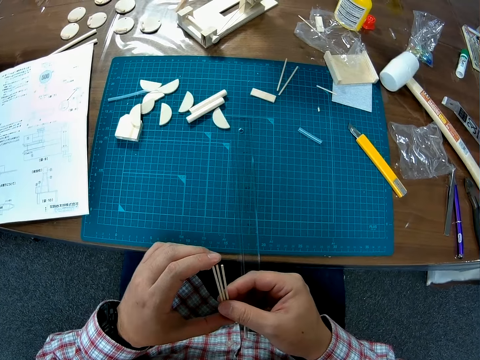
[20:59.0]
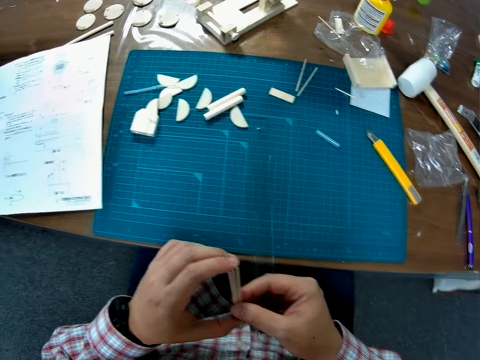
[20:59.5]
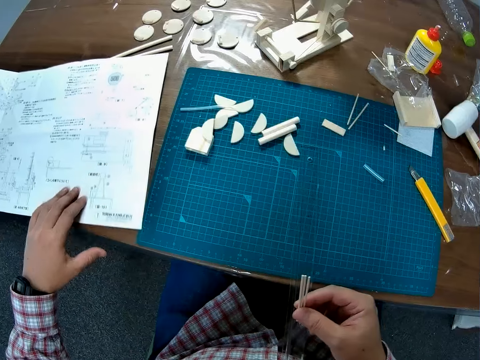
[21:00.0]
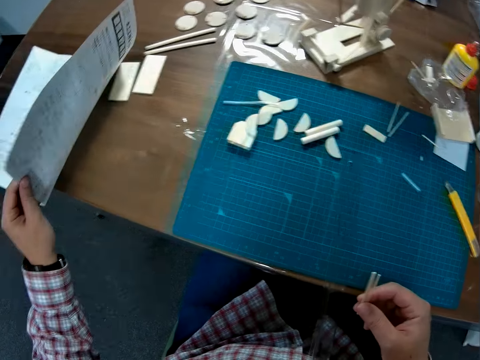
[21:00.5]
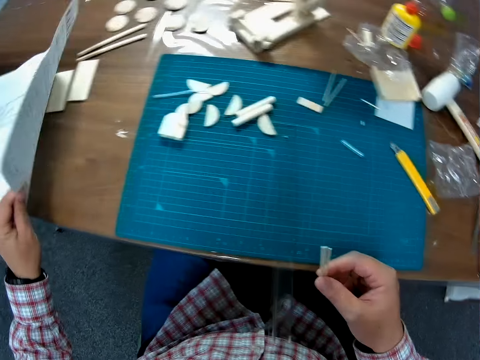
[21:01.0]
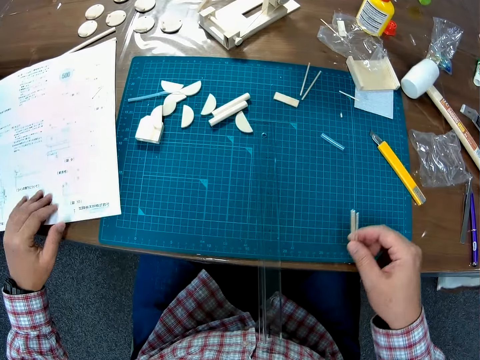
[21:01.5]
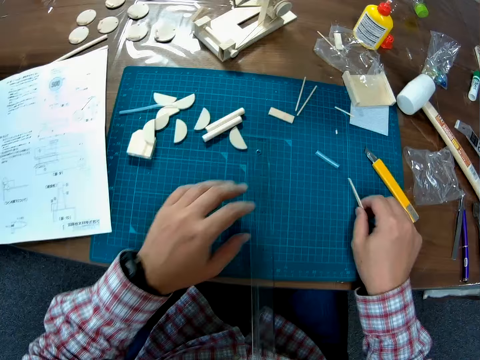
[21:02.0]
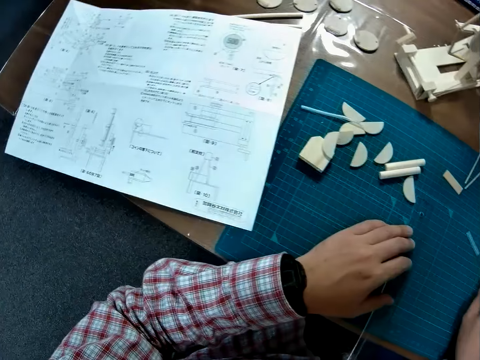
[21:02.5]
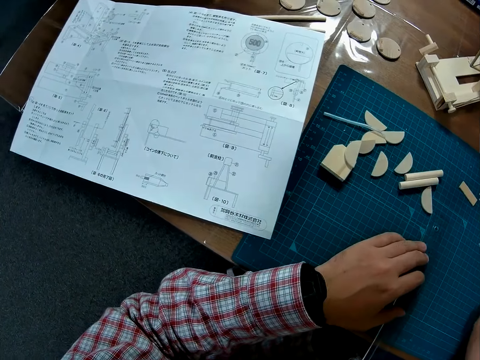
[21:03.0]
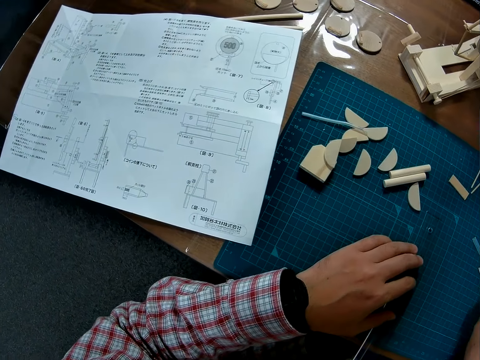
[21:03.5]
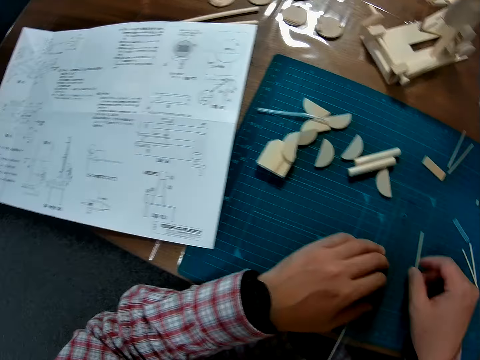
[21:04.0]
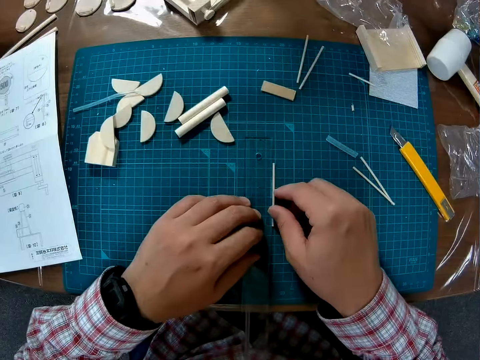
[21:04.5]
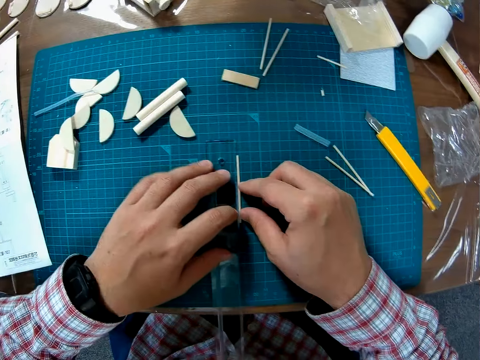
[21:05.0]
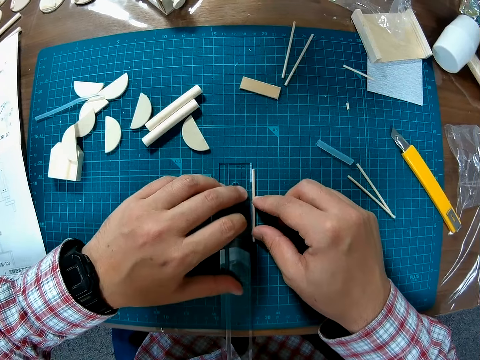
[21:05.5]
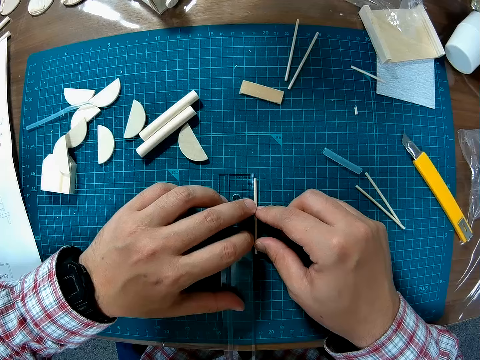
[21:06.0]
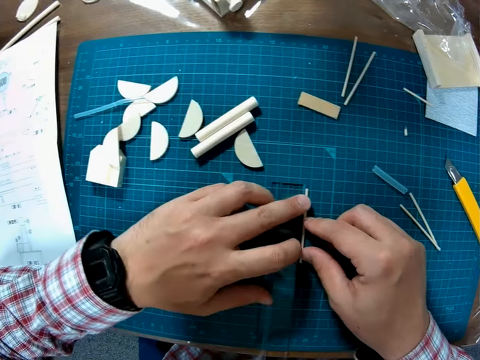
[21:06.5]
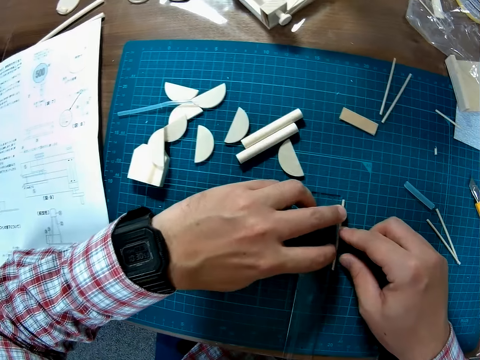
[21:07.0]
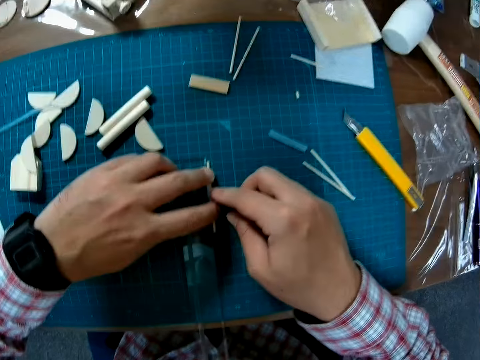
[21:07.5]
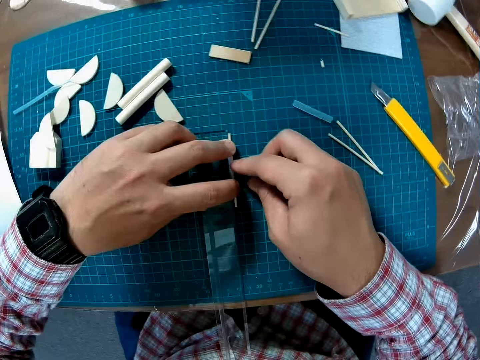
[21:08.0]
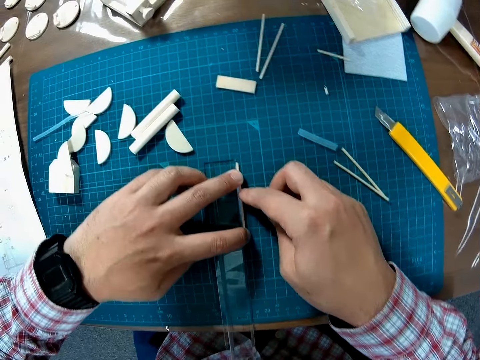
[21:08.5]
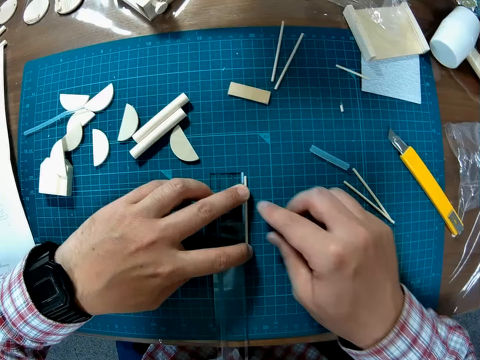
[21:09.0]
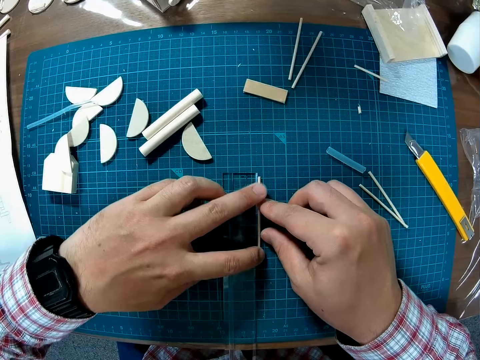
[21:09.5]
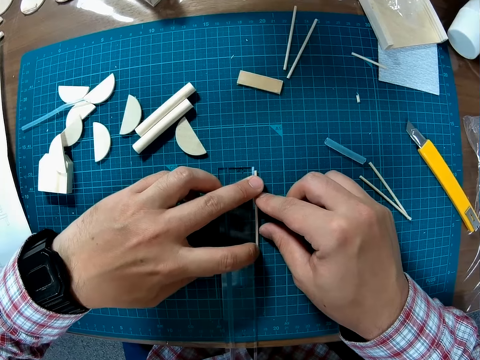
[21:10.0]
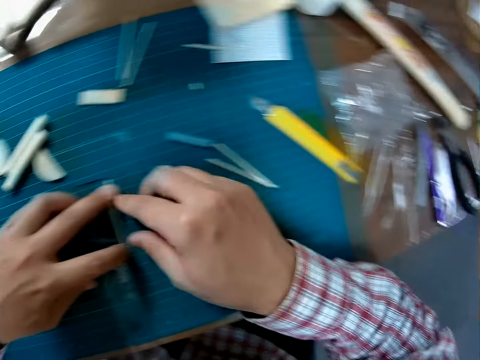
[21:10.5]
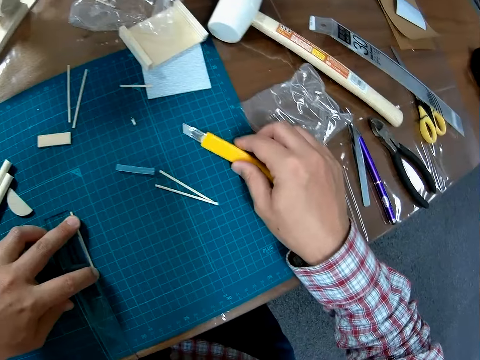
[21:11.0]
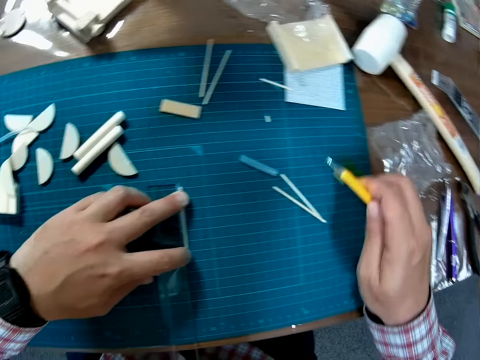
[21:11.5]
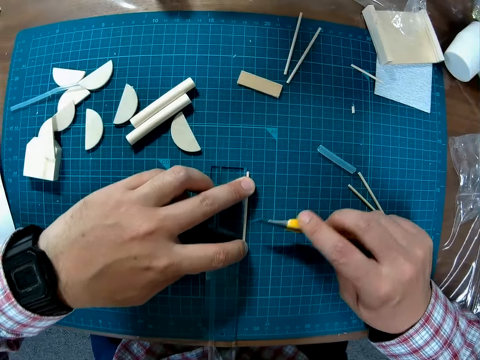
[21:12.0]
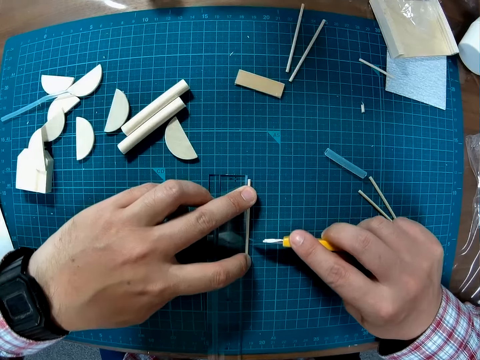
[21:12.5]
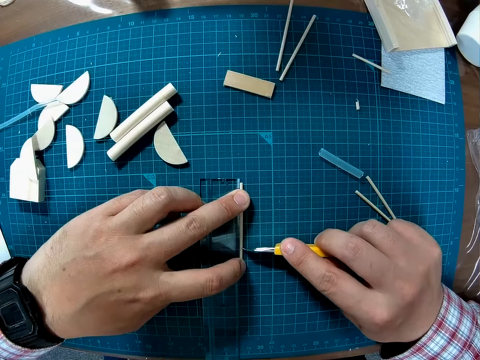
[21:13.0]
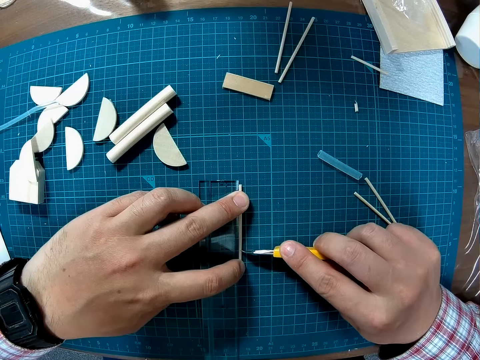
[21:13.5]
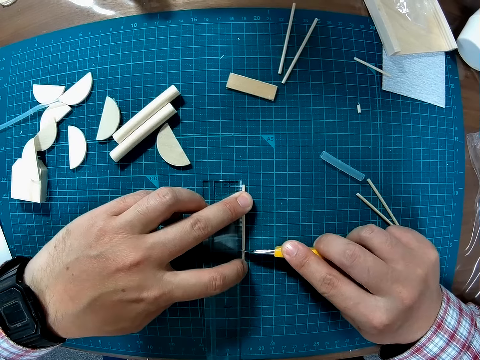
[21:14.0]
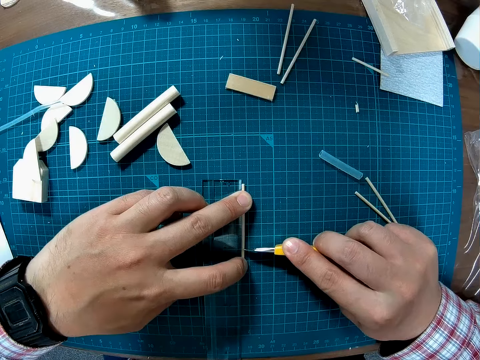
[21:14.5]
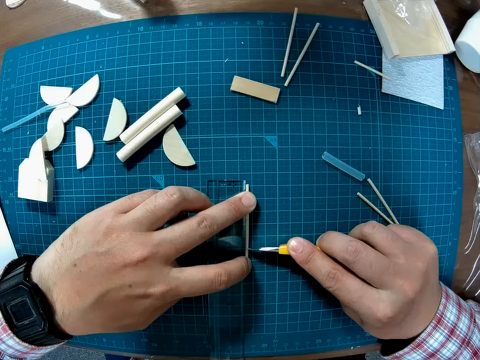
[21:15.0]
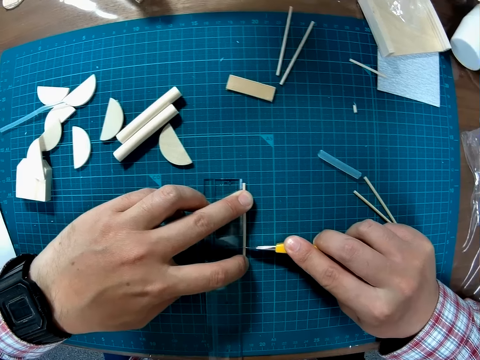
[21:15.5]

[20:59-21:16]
The camera wearer aligns the wood pieces with his hand. He lifts the manual paper with the left hand. He checks under the manual sheet. He releases the manual paper on the table. He puts the pieces of craft materials on the mat craft board. He picks one of the wood pieces. He positions one piece of craft material alongside the ruler on the mat craft board. He measures the wood piece beside the ruler on the table mat. He takes the craft blade or snap knife from the table. He marks the piece of craft material with the craft blade.

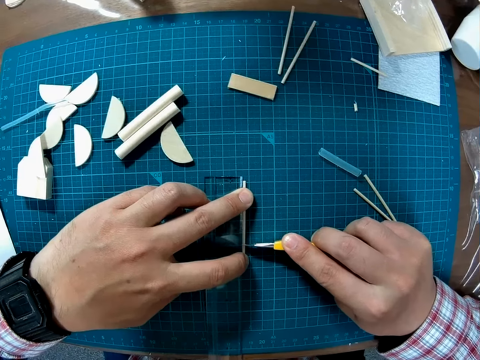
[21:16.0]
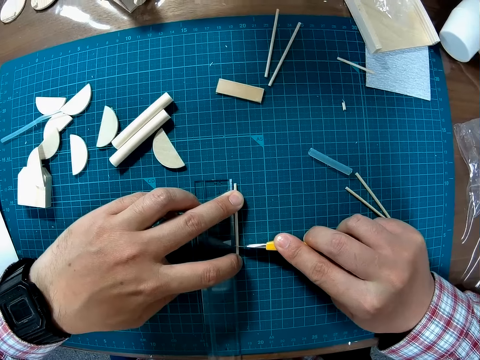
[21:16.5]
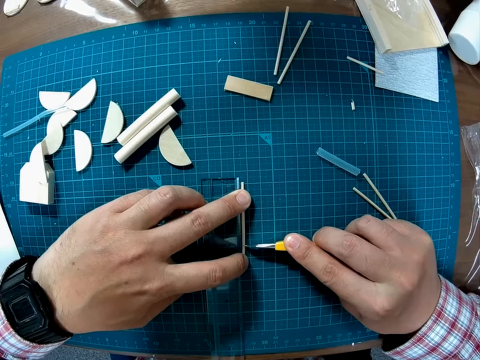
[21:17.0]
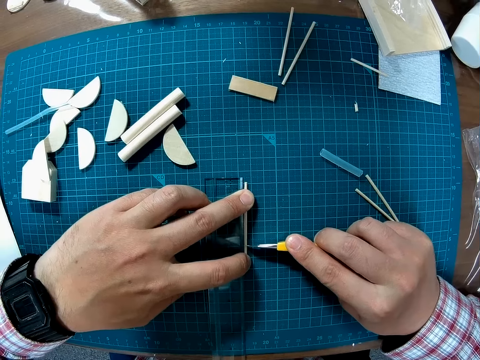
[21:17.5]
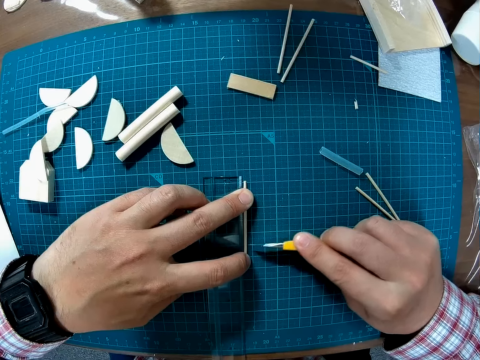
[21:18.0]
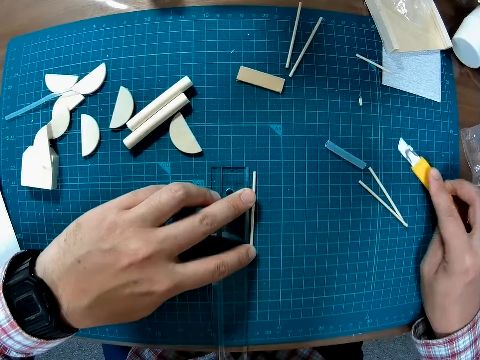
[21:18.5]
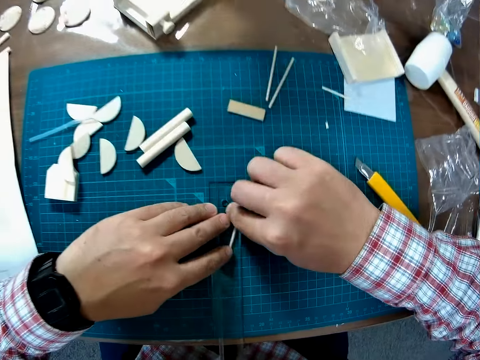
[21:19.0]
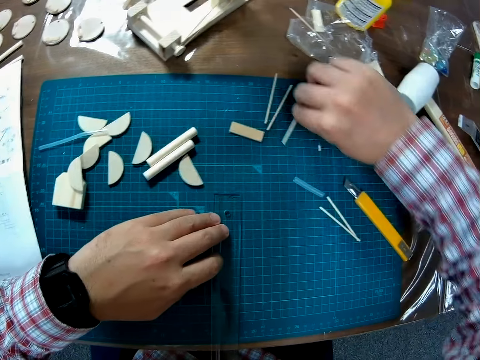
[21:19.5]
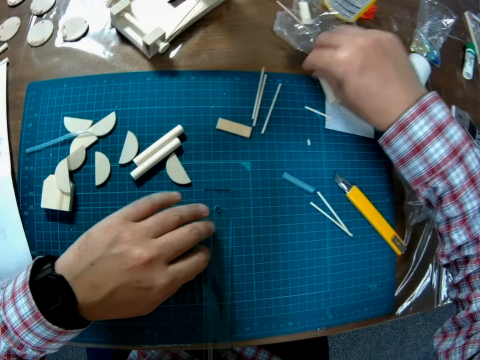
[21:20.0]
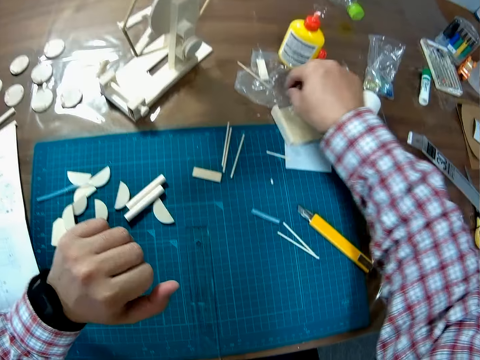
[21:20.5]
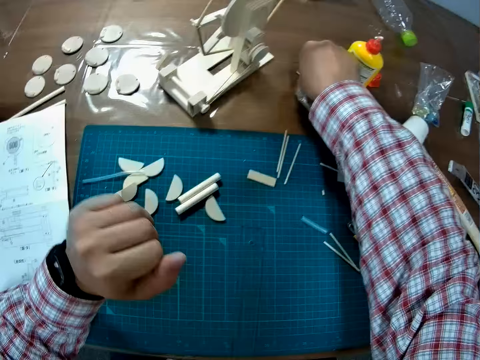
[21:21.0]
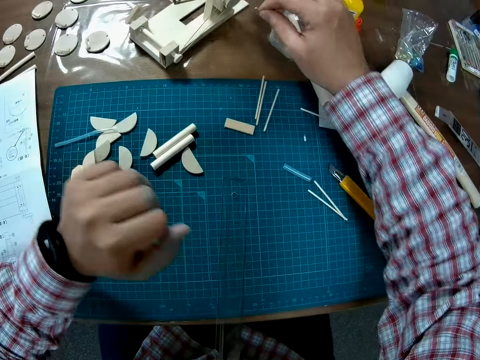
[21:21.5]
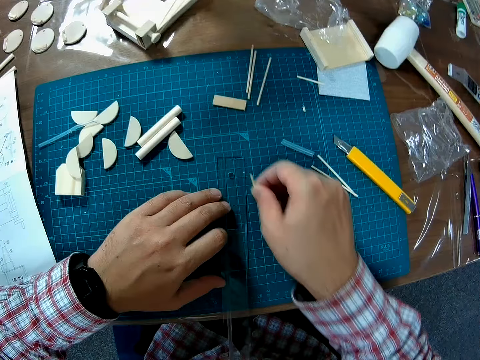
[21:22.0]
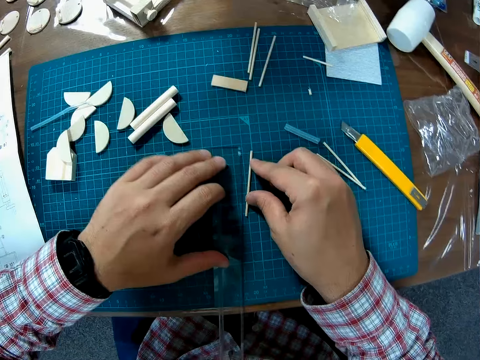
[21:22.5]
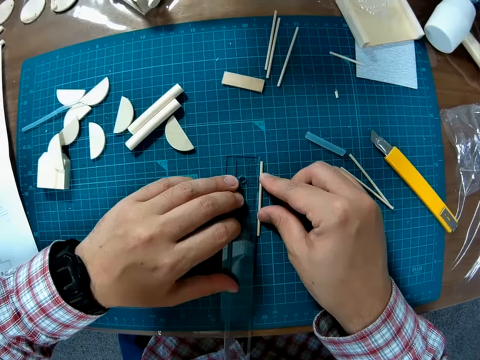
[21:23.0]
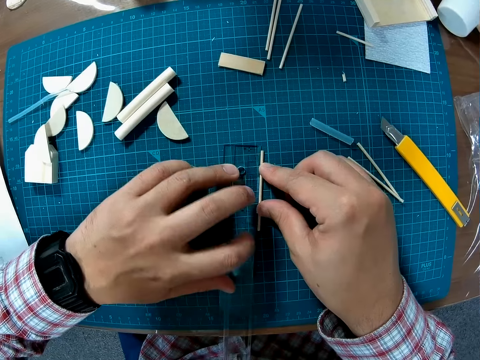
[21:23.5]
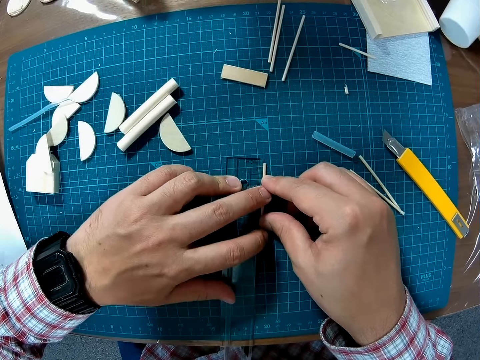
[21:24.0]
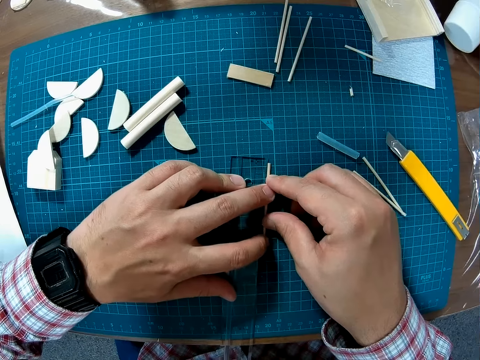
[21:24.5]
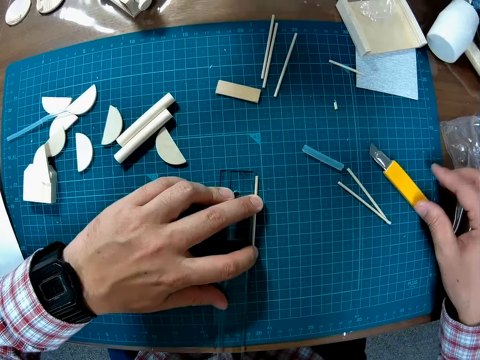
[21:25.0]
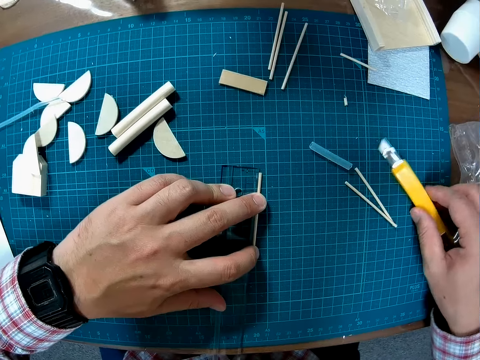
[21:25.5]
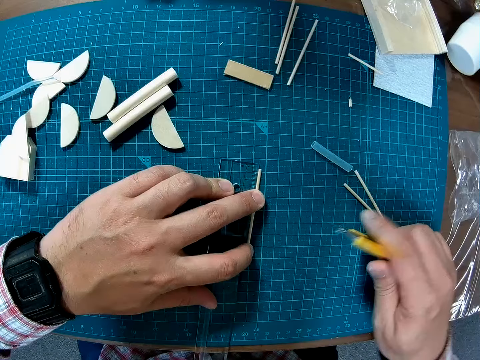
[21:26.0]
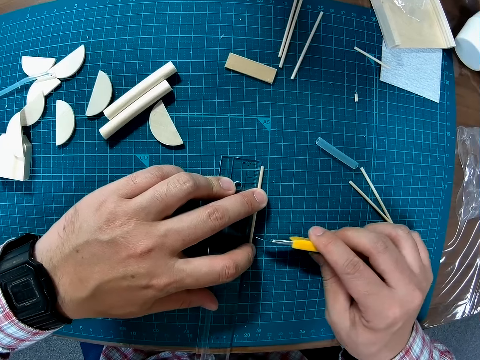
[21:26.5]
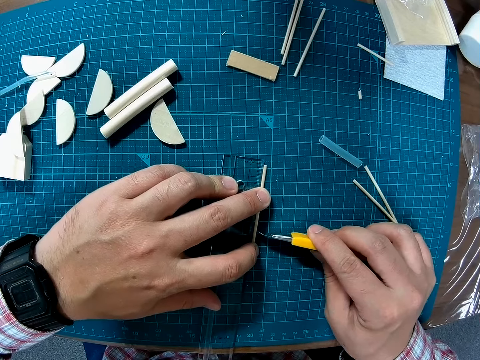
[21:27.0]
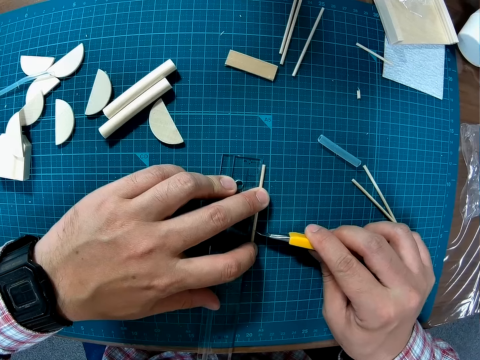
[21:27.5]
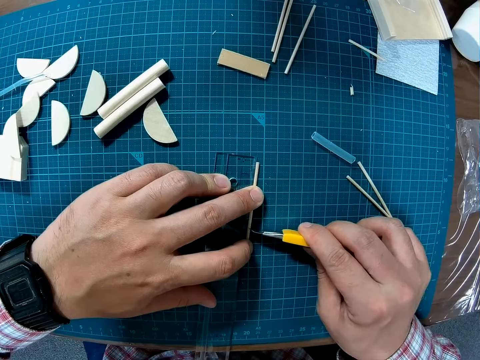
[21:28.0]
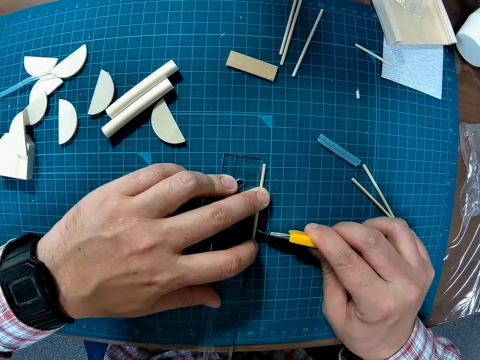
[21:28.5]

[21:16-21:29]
The camera wearer marks the wood piece with the snap knife. They put the craft blade or snap knife on the mat craft board. They pick the marked piece of craft material with the right hand. They put aside the marked piece of craft material on the mat craft board. They pick a wood piece from the polythene pack on the table. They position the piece of craft material alongside the ruler on the mat craft board. They measure the wood piece beside the ruler on the table. They take the craft blade from the table. They mark the piece of craft material with the craft blade.
